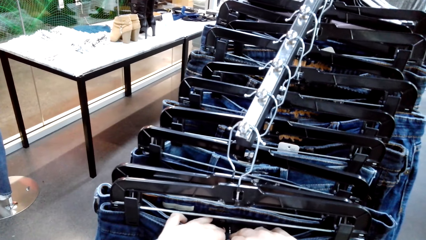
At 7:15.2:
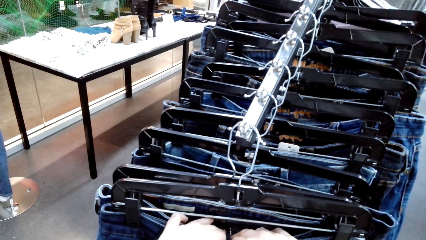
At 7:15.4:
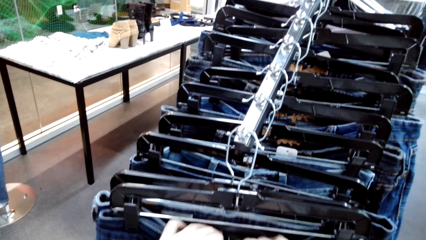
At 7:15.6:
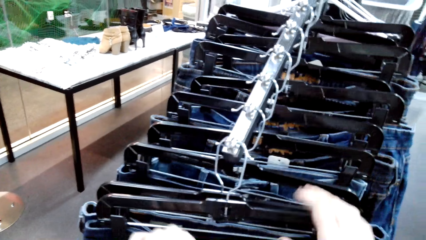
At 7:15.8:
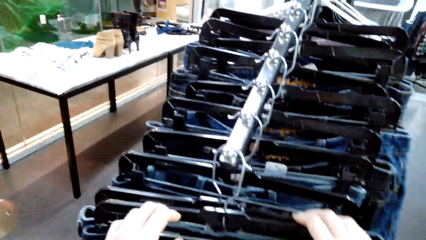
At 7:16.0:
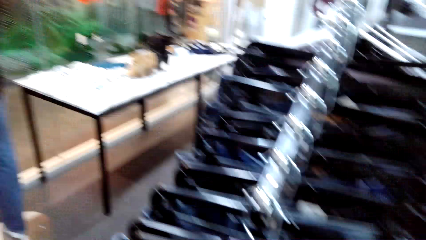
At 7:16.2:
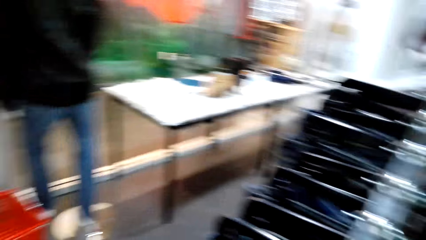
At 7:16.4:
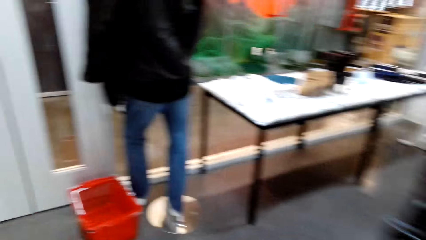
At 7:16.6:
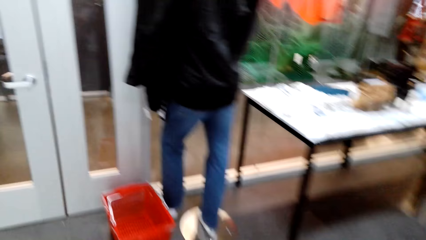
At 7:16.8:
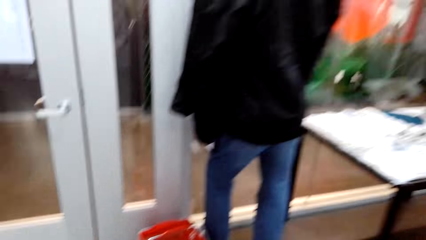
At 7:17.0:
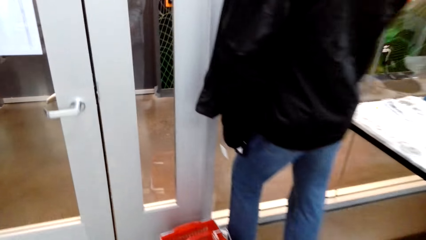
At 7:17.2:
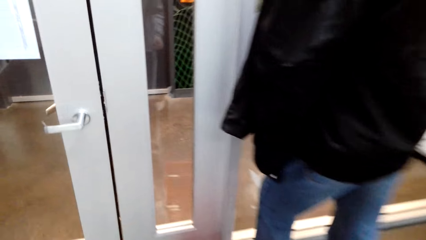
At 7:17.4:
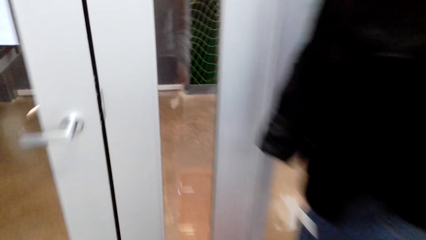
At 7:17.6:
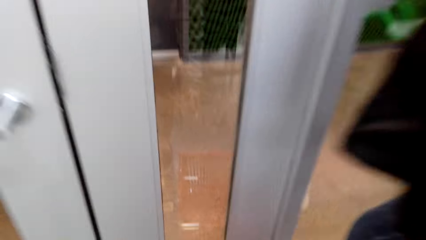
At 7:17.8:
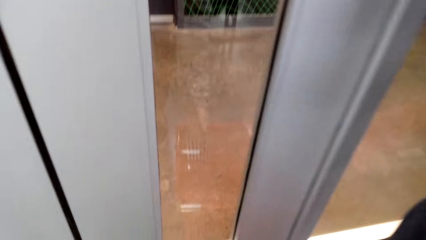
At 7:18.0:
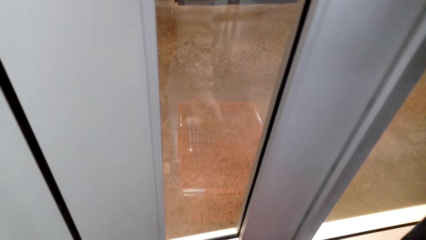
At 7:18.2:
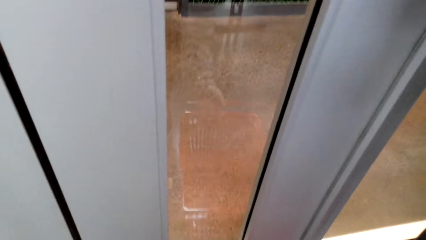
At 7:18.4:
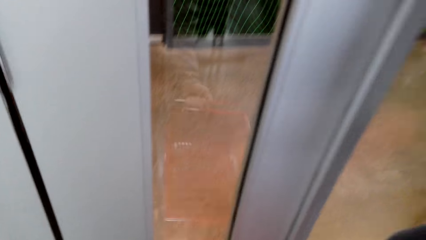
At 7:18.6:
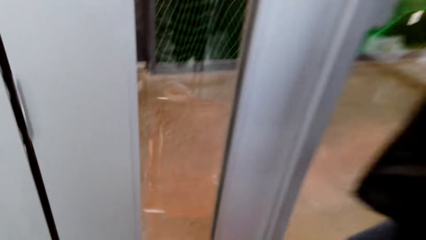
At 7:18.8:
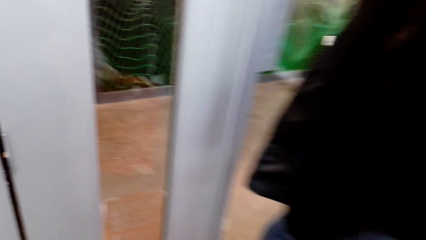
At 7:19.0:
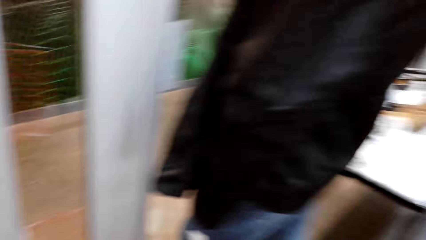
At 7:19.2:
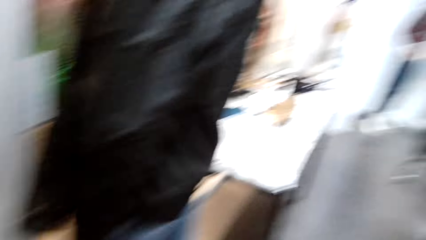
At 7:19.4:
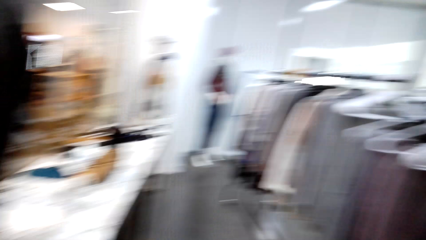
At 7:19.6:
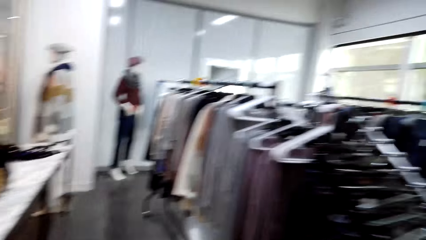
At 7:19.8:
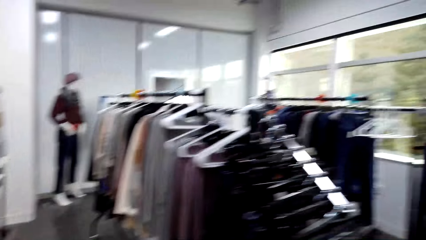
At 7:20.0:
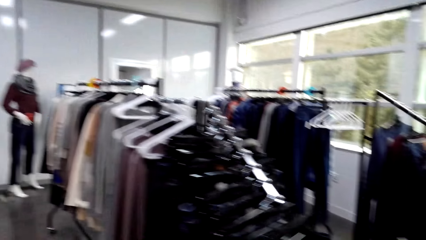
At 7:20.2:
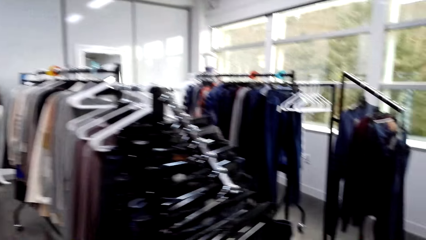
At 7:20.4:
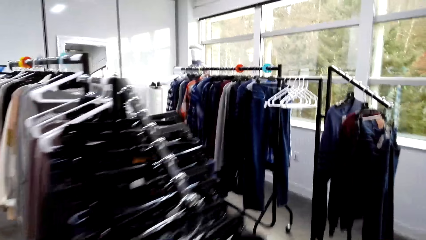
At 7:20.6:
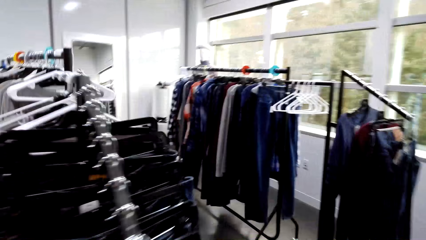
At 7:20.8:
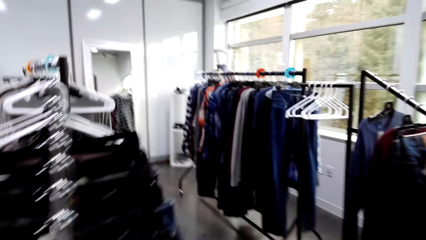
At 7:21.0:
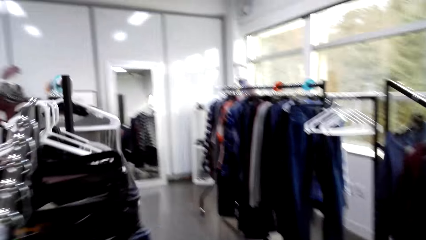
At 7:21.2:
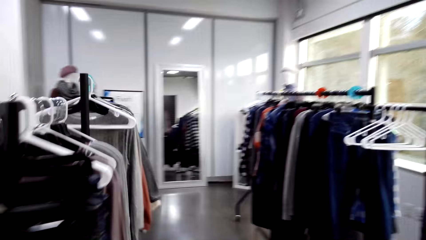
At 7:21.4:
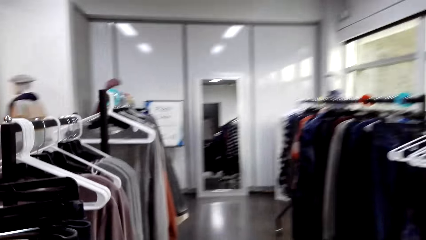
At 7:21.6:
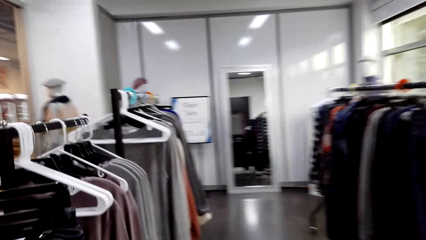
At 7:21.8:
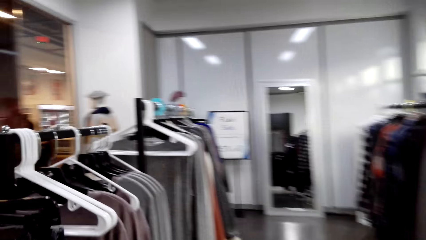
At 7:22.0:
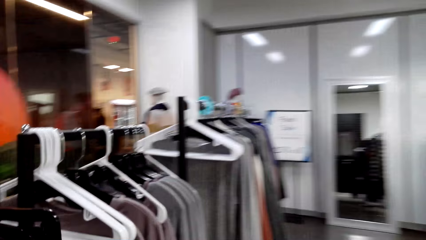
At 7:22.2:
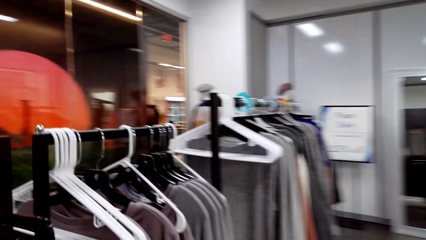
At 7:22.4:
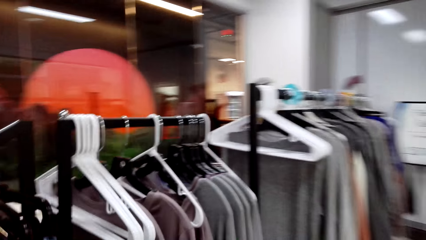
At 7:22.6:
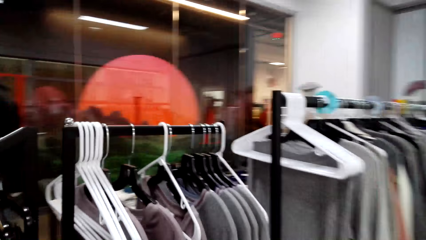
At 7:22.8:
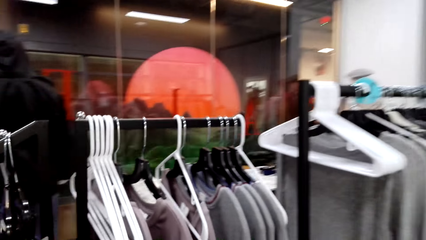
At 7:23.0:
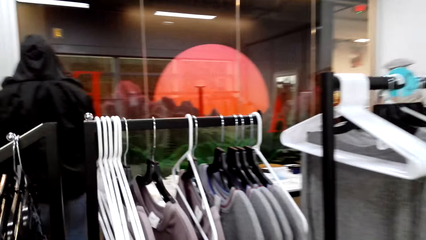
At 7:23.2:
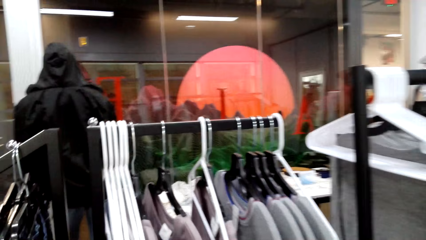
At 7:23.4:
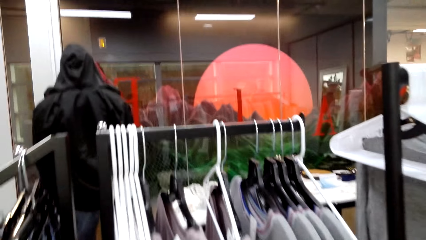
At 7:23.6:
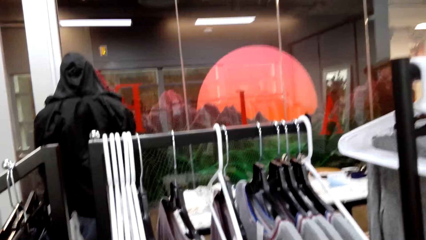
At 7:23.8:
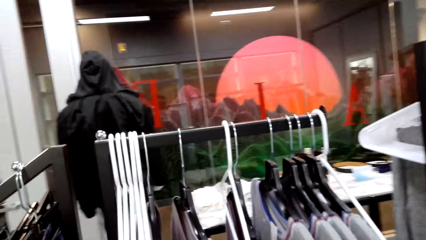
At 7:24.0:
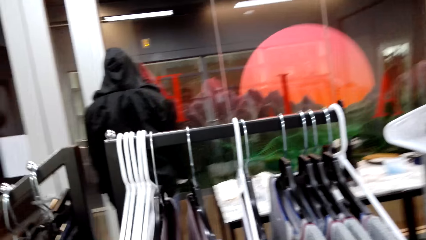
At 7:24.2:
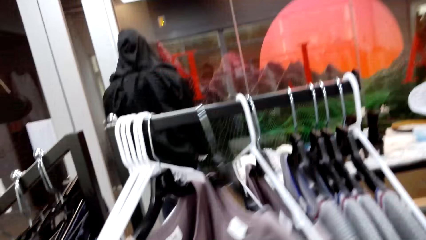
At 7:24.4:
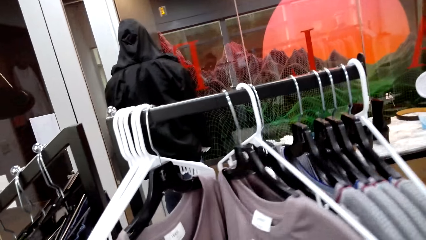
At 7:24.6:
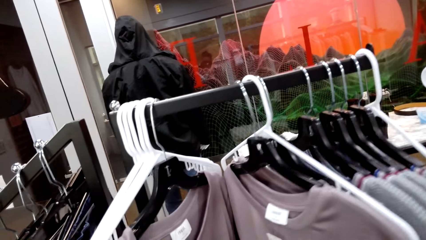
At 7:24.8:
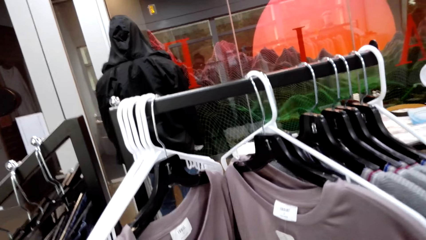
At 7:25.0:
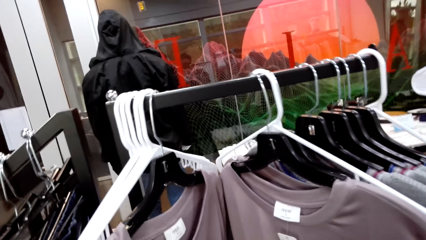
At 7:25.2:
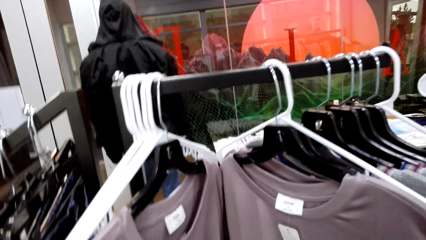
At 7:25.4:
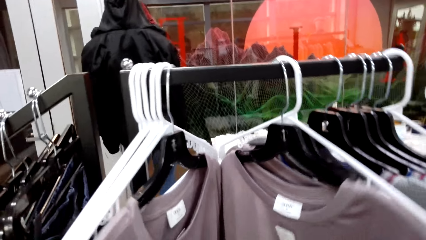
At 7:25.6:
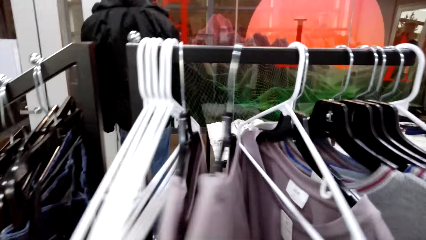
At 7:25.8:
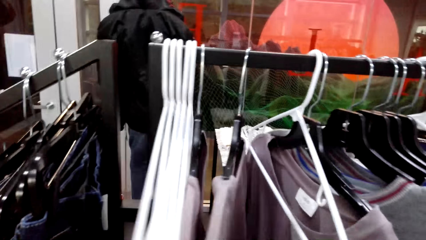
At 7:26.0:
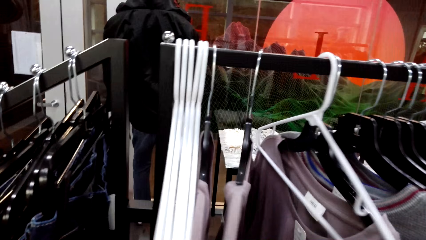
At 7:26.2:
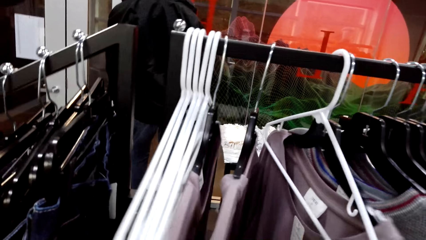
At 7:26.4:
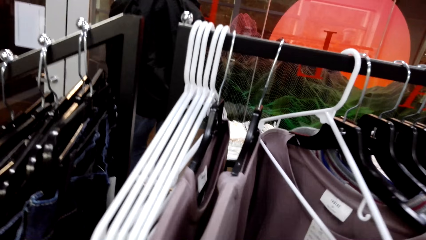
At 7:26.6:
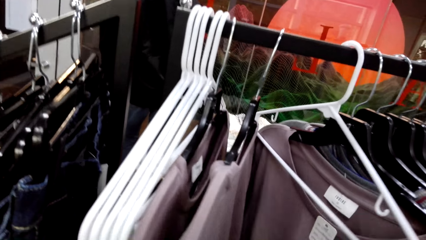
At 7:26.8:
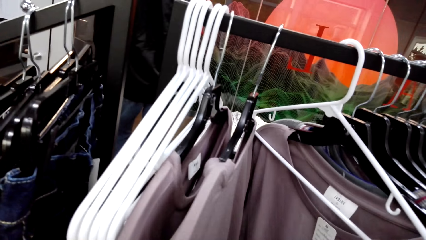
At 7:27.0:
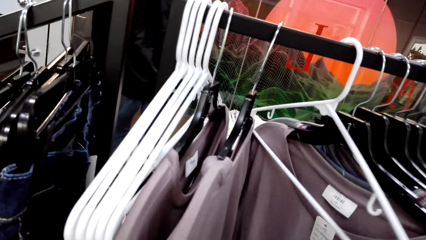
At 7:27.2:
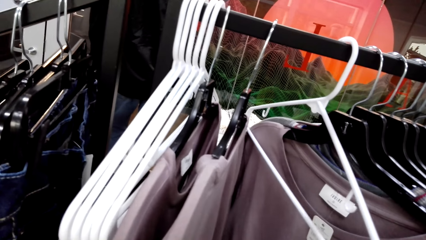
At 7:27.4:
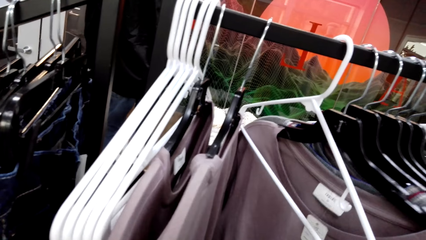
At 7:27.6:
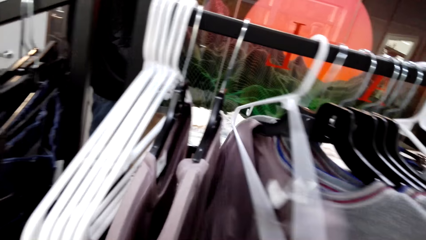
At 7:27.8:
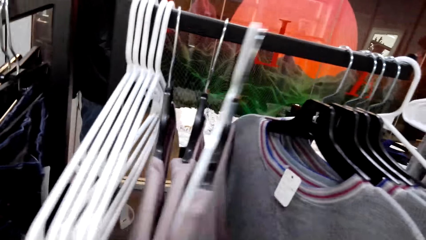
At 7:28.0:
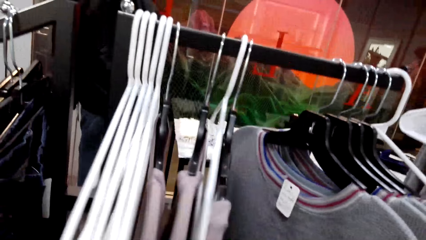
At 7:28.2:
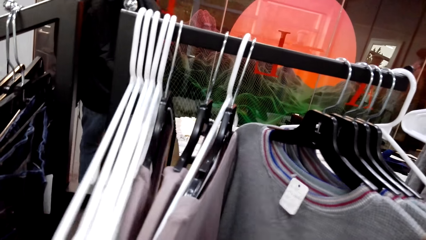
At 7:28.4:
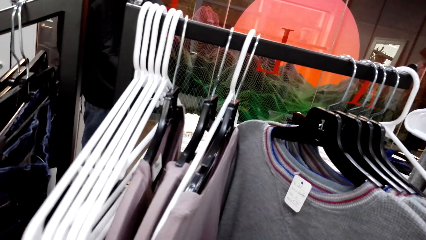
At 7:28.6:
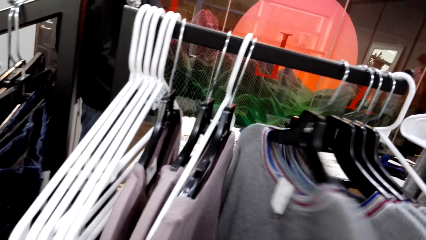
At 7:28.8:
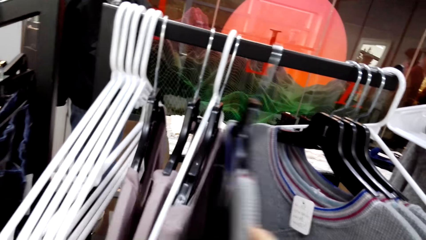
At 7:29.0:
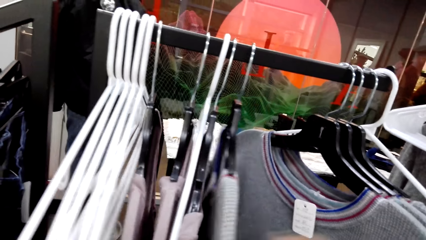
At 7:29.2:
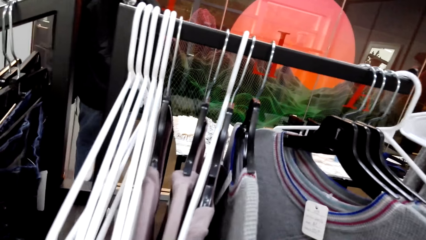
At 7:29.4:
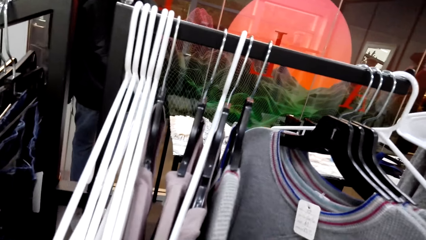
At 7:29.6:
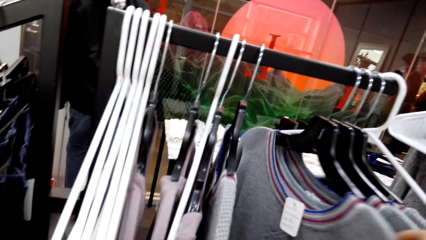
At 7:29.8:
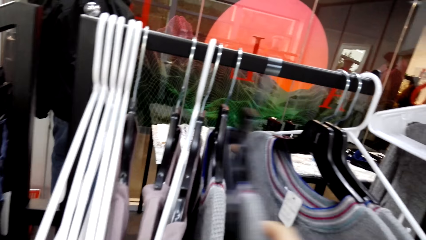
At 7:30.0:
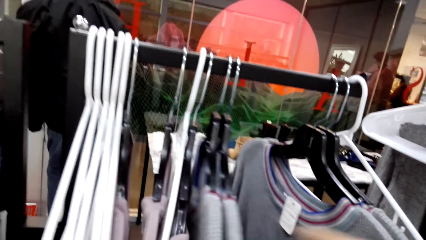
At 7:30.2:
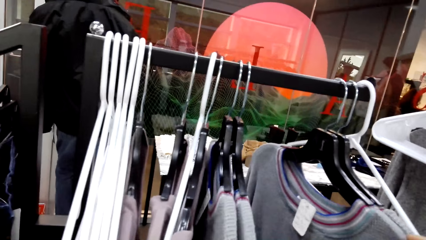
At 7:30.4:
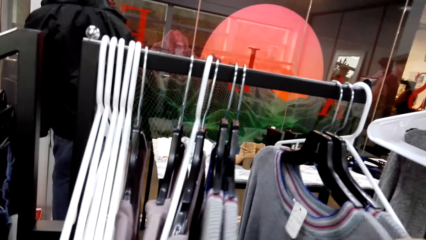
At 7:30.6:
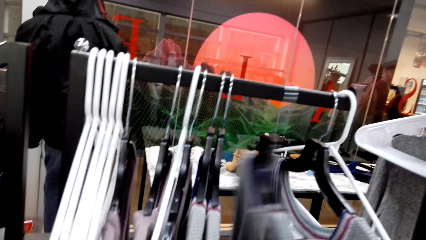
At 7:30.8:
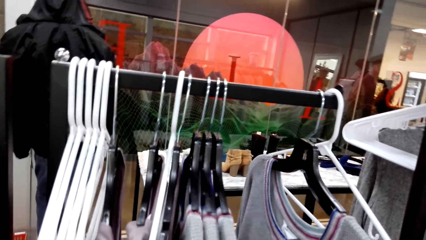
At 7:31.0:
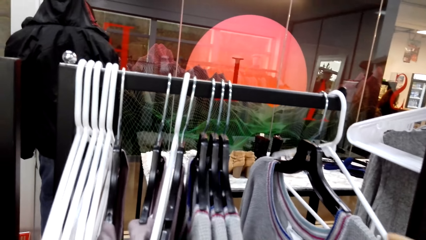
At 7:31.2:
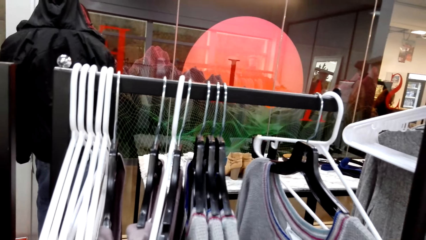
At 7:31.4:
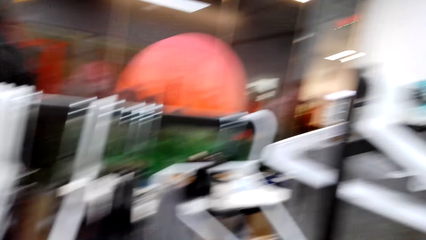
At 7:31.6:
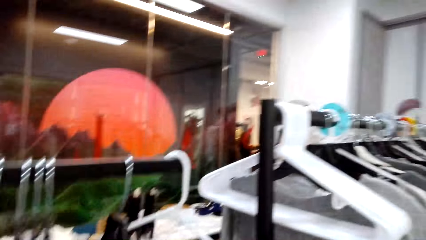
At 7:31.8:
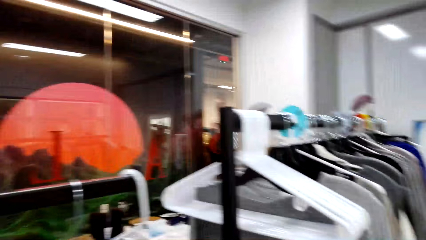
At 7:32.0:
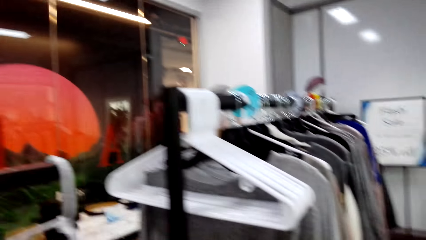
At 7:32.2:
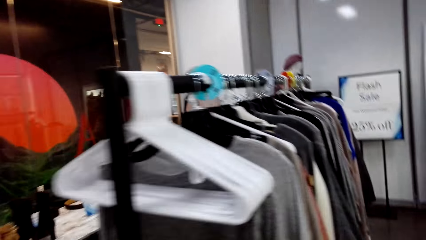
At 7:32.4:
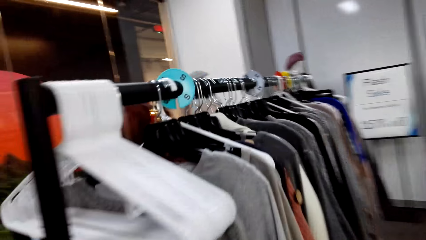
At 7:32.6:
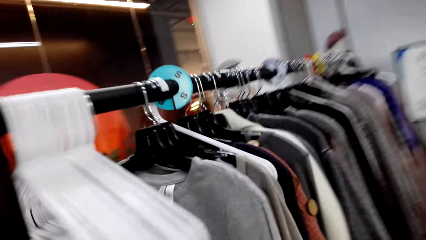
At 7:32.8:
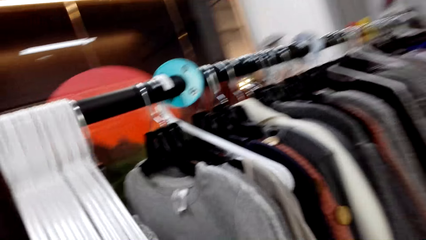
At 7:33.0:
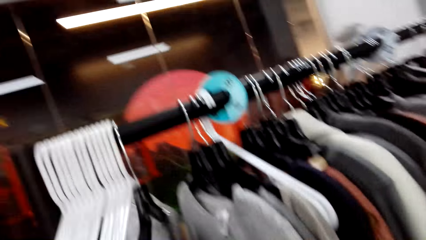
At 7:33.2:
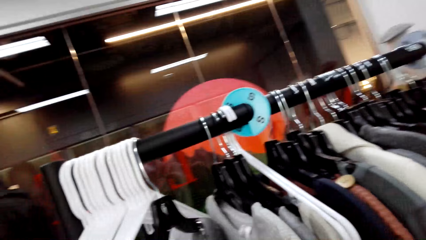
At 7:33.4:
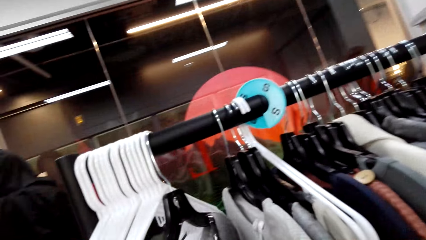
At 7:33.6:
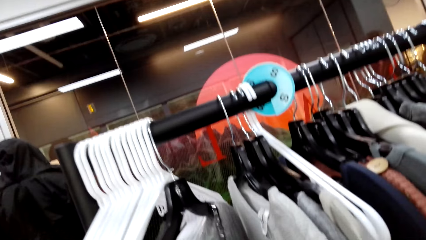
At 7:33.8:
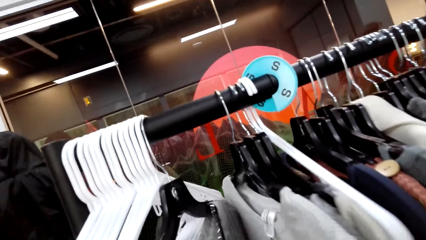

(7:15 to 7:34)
The camera wearer walks in the shop to a basket. They pick up the basket with the right hand. They walk in the shop to the cloth. They stare at the sweaters. They move the cloths.
